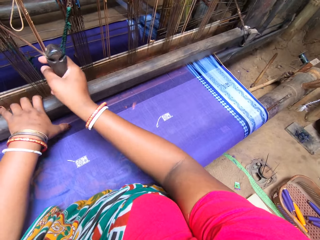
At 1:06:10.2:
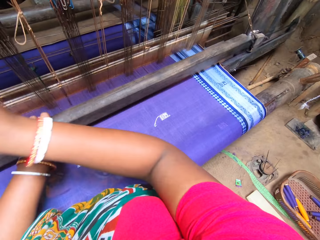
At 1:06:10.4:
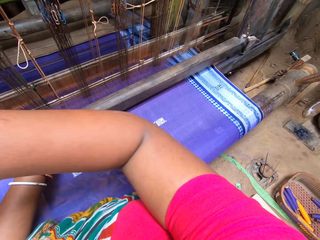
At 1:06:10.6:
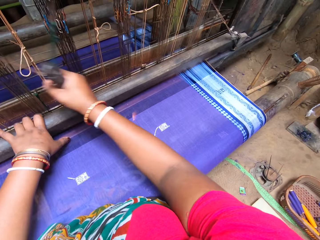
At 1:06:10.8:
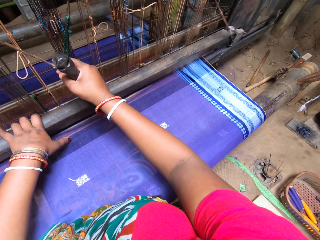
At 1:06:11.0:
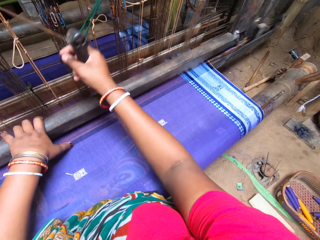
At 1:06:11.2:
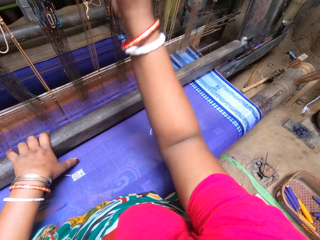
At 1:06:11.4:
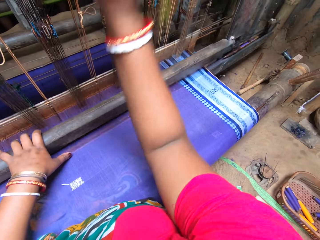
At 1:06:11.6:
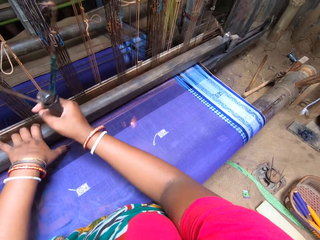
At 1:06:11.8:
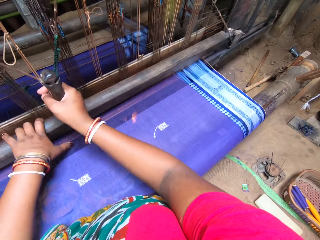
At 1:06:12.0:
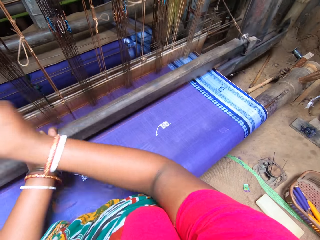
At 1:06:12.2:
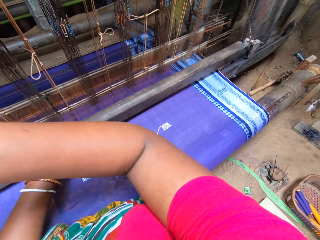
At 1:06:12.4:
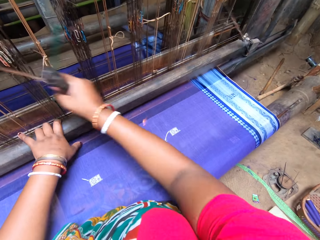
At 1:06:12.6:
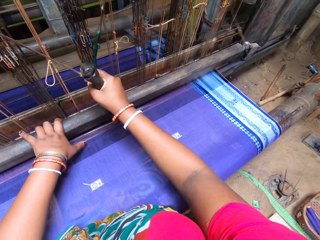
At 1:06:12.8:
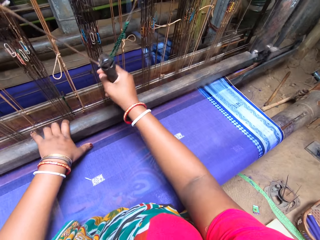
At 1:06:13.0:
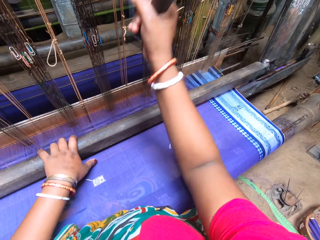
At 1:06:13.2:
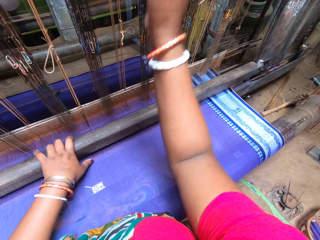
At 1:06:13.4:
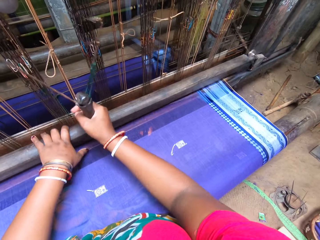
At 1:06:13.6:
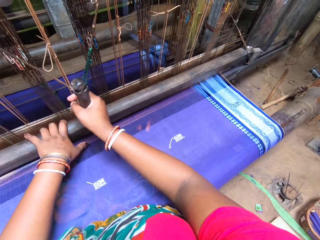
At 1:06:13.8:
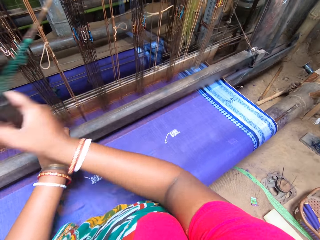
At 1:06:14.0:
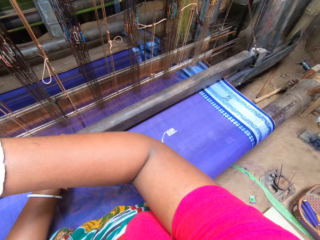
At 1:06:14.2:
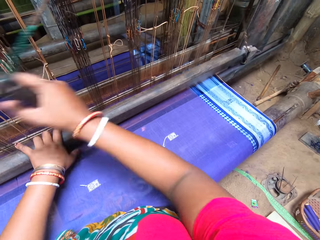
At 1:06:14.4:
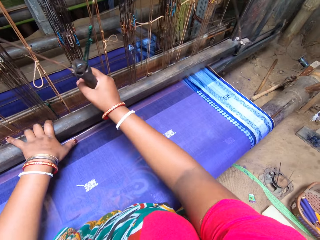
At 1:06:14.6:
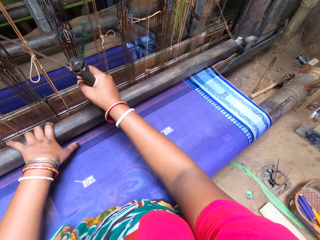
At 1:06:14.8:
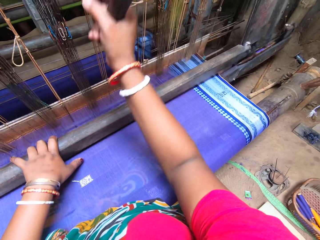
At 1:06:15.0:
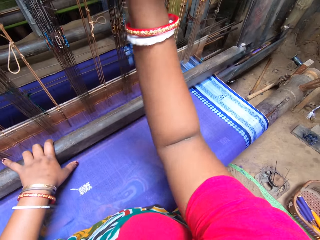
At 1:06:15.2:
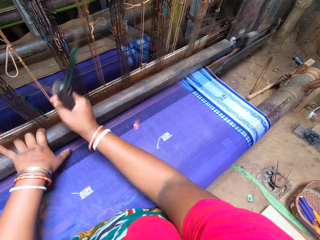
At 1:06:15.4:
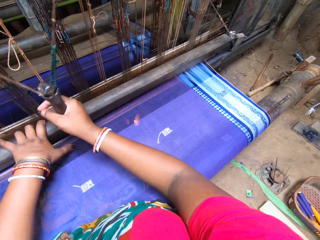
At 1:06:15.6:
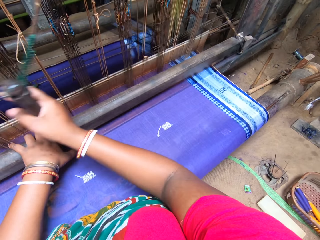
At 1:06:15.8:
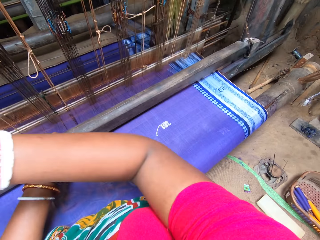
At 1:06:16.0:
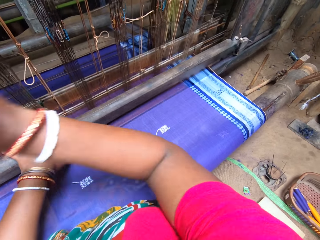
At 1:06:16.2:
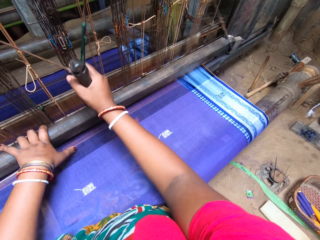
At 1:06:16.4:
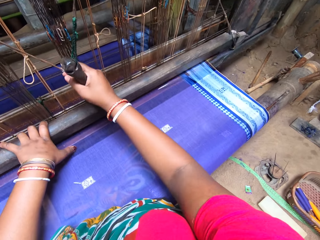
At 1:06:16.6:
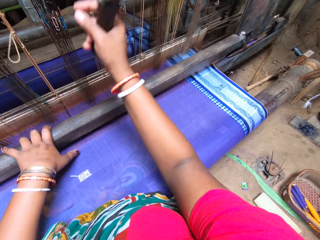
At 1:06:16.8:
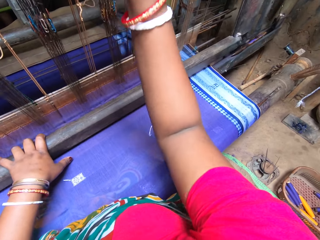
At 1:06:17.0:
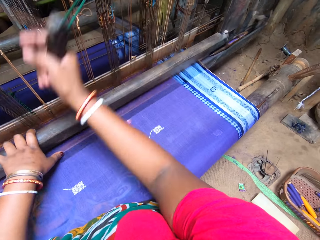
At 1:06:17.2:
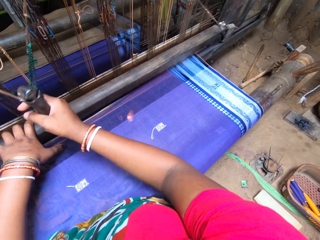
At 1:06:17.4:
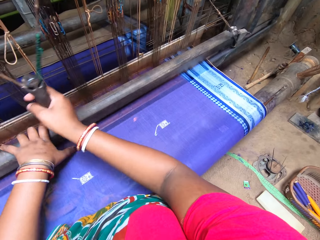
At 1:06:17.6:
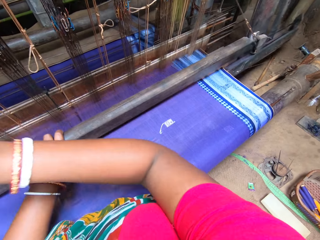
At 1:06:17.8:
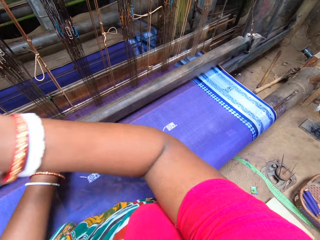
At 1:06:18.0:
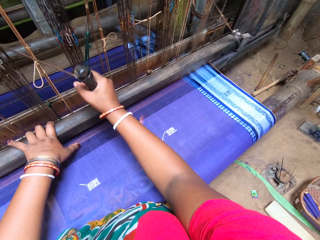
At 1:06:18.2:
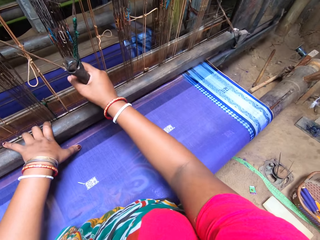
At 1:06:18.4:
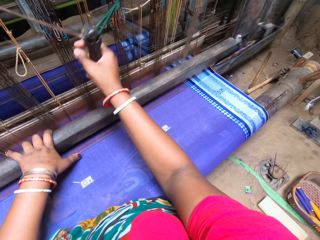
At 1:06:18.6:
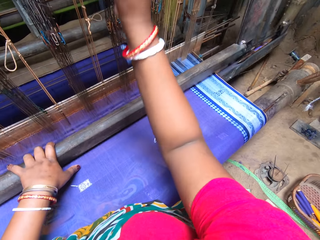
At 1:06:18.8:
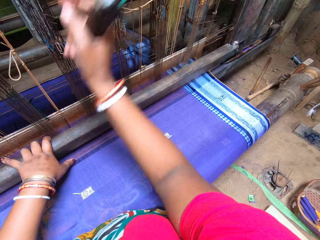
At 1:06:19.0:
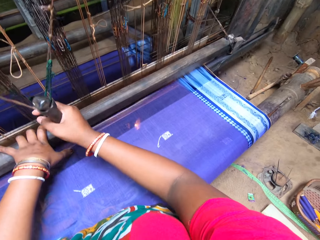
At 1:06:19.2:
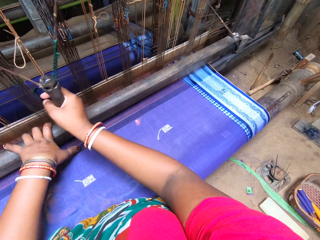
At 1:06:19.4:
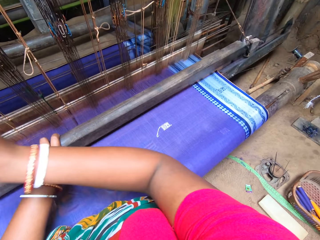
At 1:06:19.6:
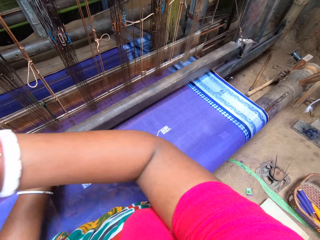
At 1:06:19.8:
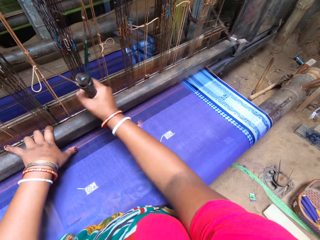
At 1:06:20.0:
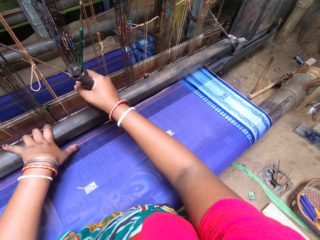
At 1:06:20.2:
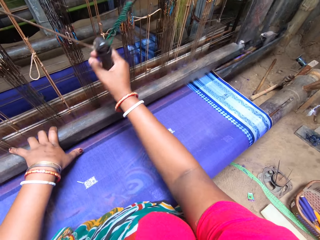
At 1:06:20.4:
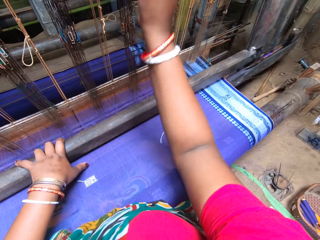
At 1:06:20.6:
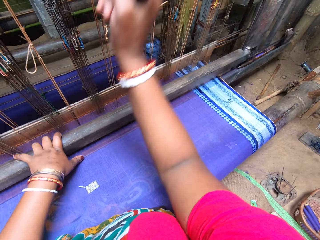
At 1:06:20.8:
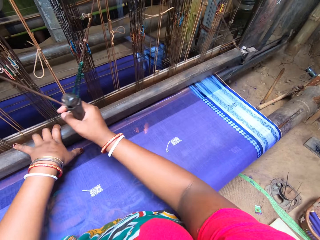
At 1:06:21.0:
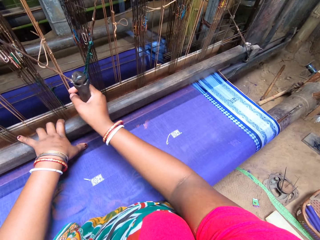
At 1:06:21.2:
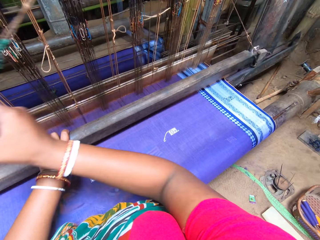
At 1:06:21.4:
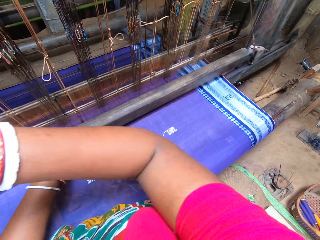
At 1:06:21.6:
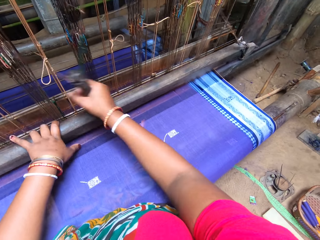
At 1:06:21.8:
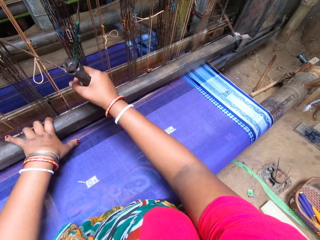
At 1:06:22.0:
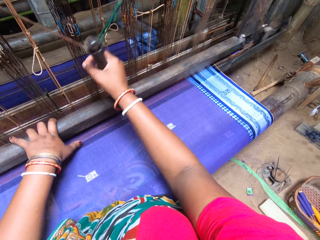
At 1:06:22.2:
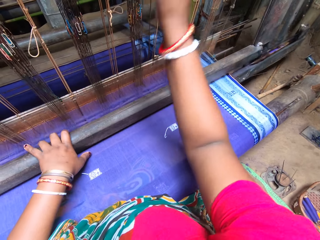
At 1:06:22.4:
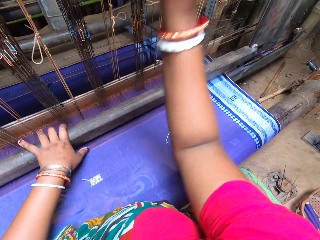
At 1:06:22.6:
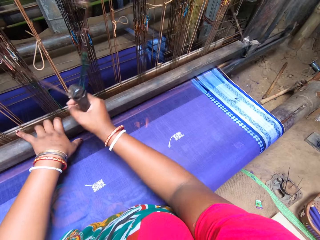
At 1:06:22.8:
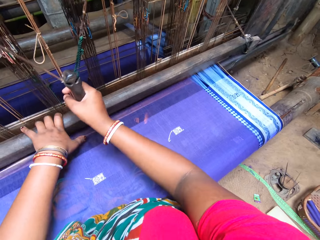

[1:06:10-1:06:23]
The camera wearer beats the weaving loom with the beater. They move the weaving loom with the left hand. They weave the garment with the weaving loom.

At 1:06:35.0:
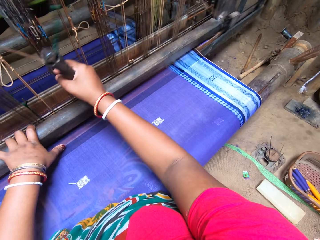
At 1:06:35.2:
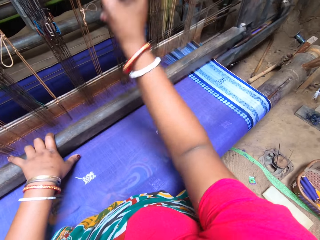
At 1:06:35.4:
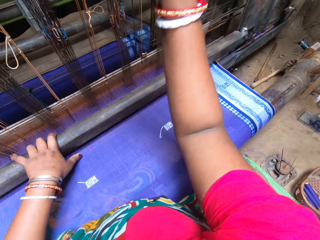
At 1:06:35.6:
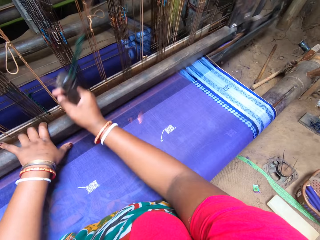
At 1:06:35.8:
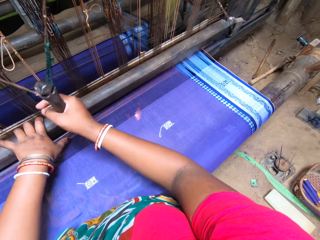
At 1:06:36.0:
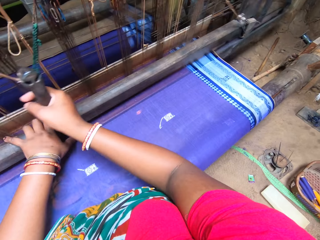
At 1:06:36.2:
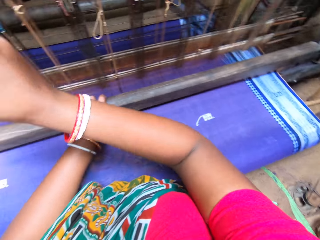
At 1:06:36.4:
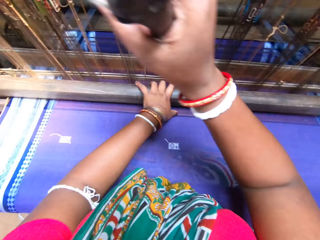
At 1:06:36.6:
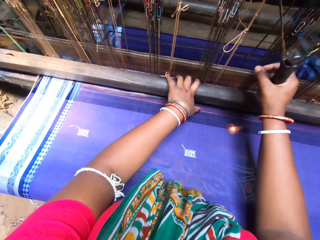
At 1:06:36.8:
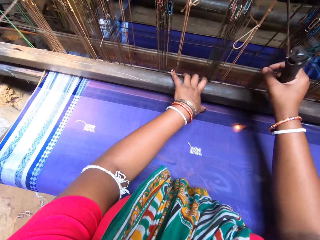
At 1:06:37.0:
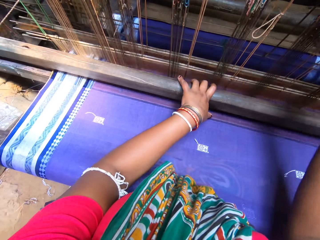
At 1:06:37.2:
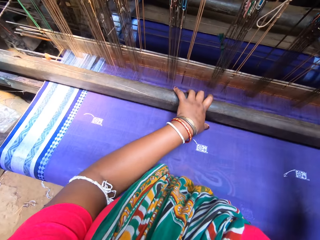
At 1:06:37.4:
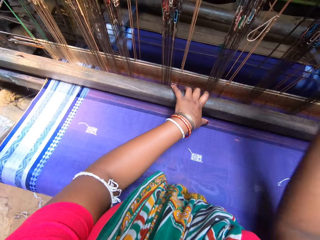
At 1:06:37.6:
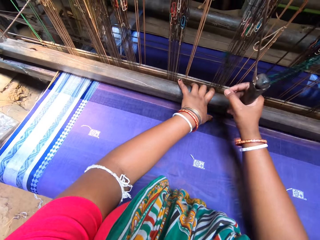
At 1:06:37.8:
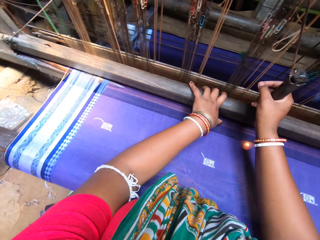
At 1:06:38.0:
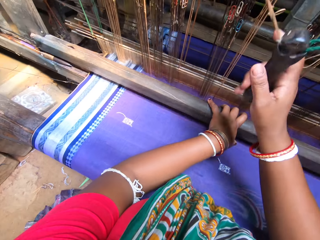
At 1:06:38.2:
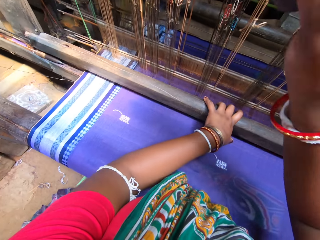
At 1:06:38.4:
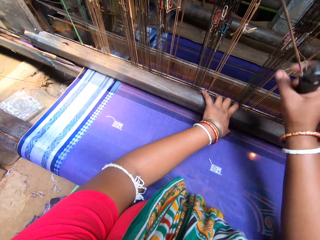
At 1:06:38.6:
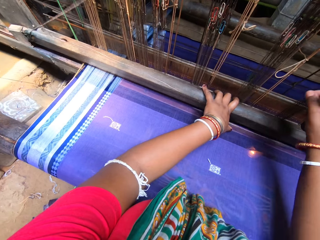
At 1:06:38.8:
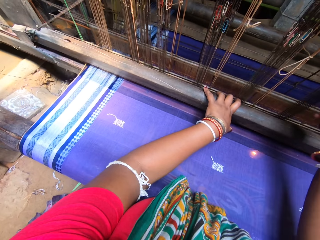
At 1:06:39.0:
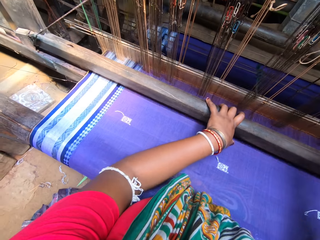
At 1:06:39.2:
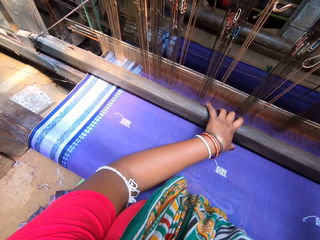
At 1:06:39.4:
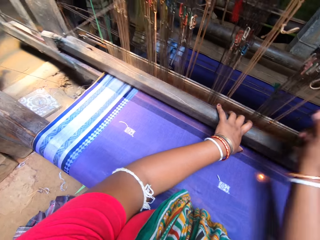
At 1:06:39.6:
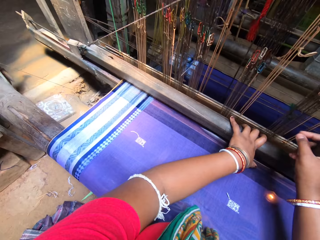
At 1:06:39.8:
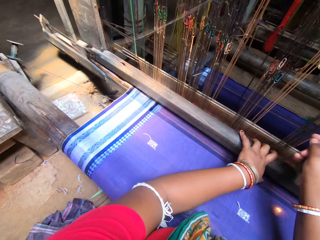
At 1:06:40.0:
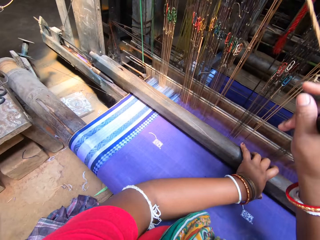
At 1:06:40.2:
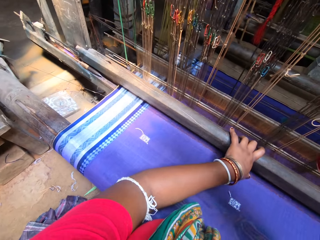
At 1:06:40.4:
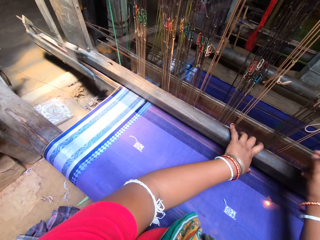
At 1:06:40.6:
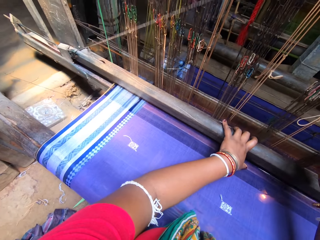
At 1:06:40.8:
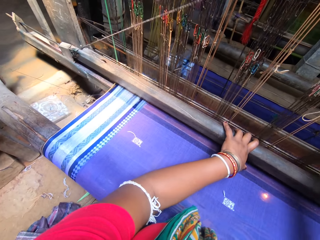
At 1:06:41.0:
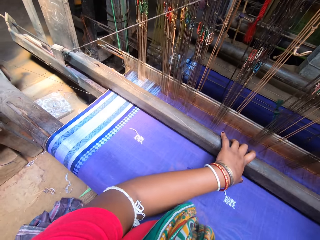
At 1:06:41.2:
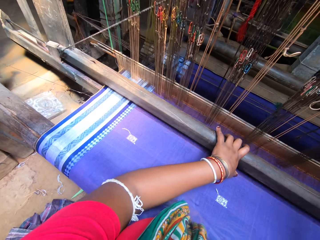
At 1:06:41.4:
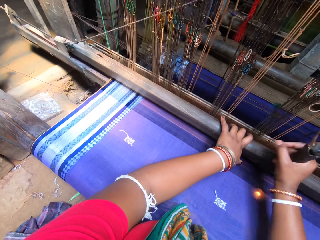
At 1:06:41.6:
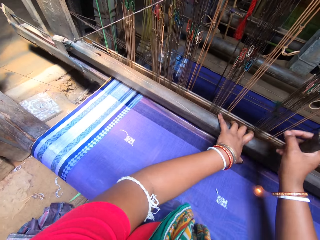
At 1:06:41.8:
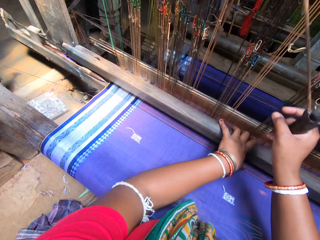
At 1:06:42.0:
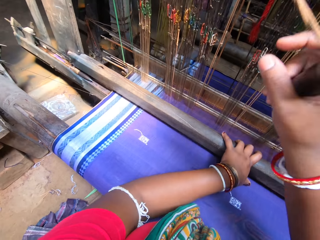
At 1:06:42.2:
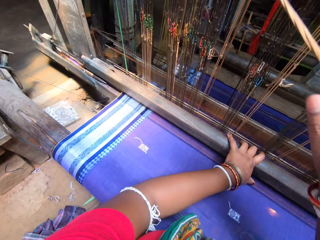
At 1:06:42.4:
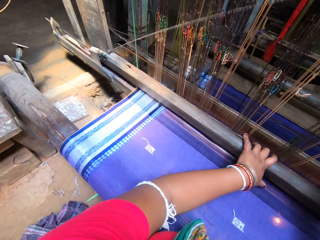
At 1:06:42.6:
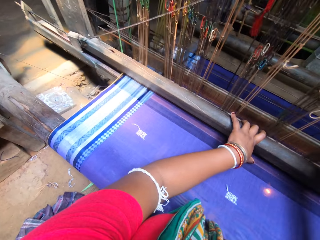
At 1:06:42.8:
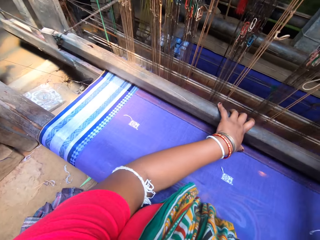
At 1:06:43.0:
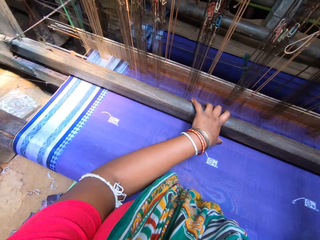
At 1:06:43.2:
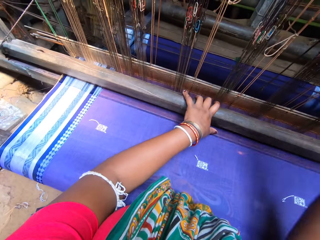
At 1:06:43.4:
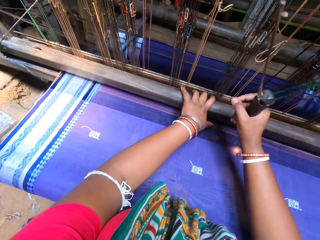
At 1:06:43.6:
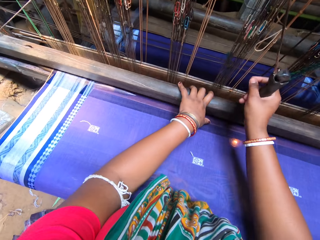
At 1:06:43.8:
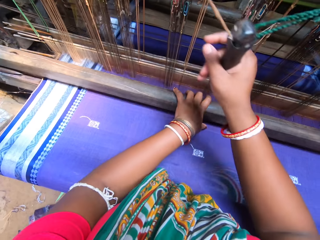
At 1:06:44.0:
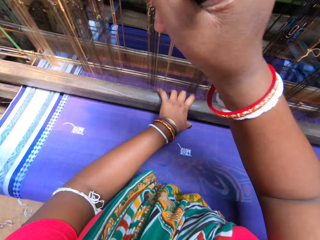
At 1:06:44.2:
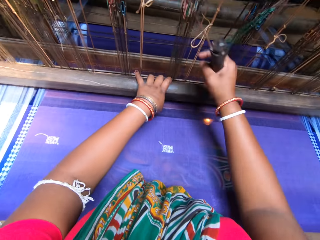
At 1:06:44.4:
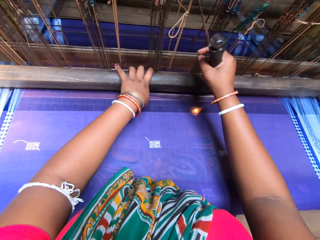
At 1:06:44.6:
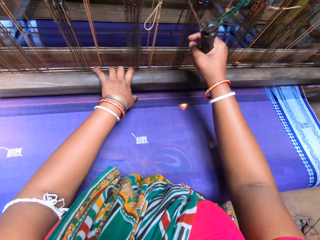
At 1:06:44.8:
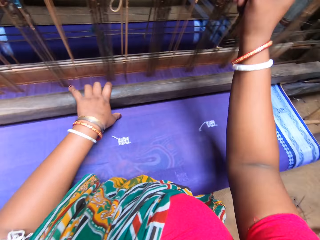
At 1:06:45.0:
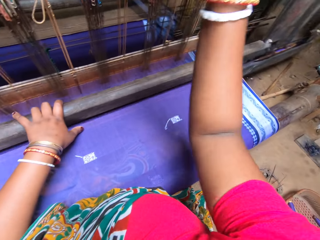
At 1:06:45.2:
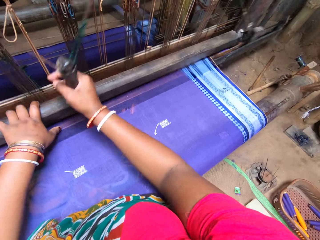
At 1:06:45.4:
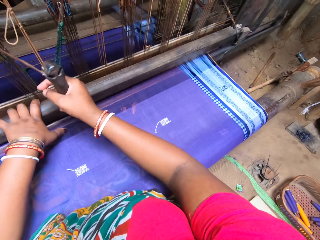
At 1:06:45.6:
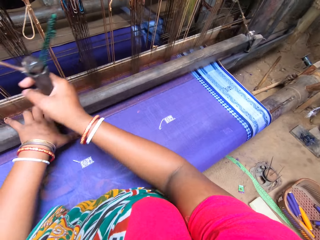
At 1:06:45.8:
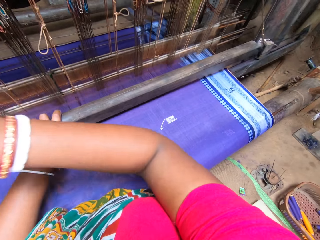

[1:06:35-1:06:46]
The camera wearer looks around and looks at the wraps.
